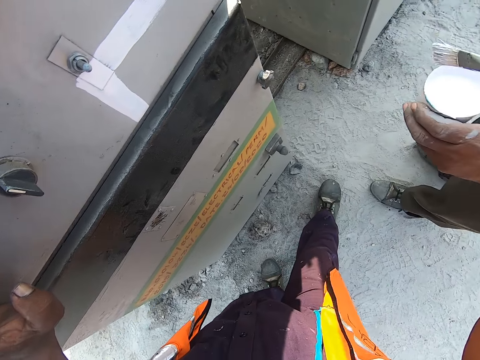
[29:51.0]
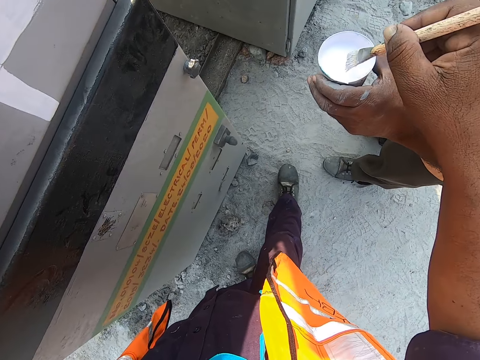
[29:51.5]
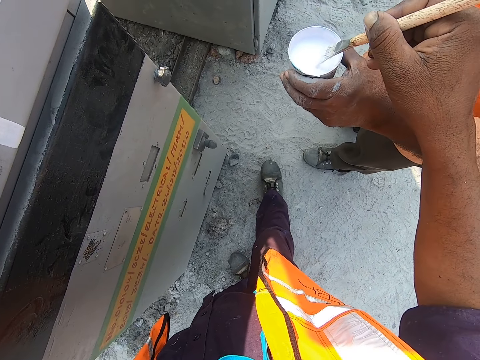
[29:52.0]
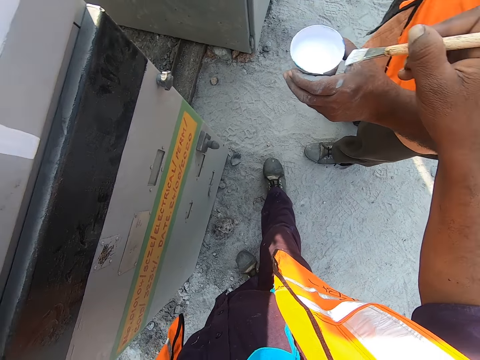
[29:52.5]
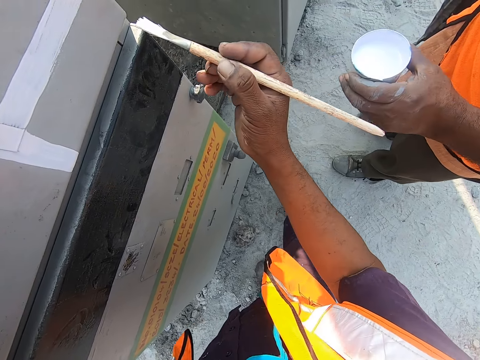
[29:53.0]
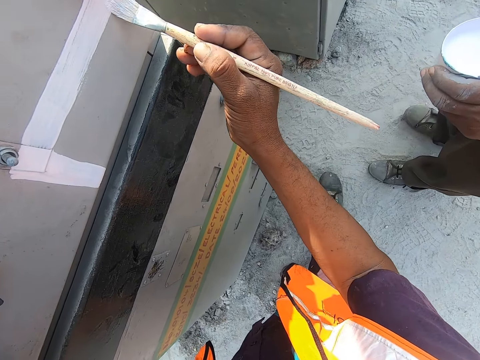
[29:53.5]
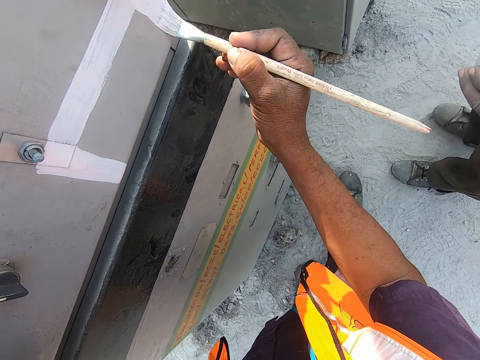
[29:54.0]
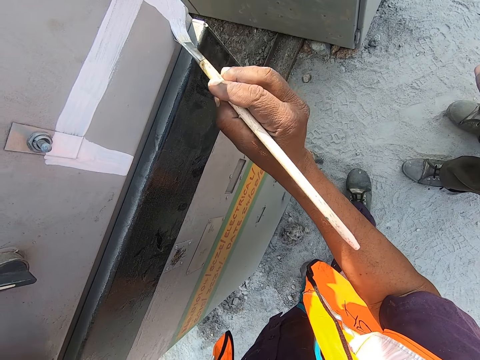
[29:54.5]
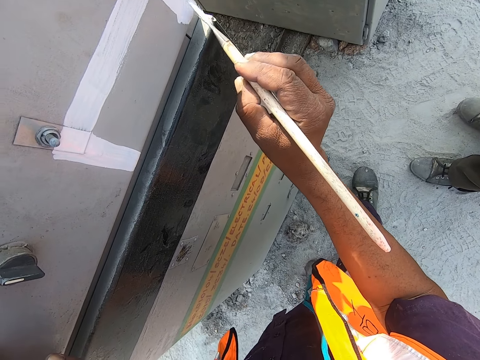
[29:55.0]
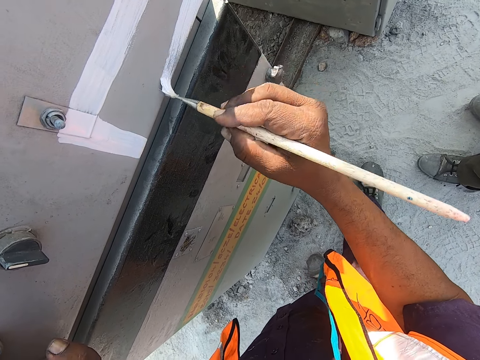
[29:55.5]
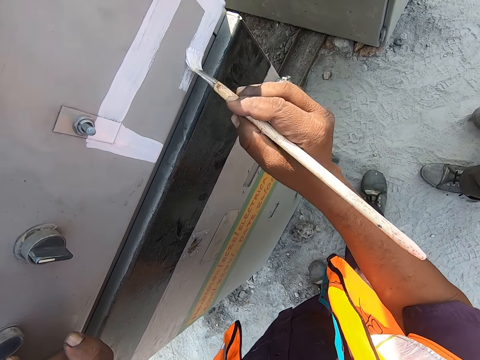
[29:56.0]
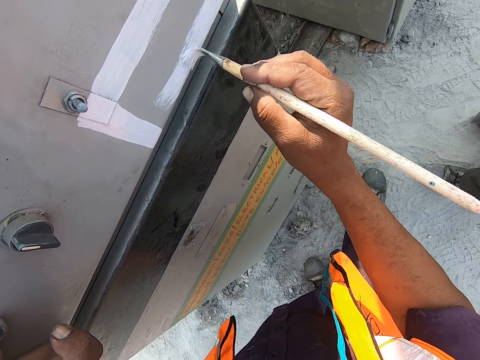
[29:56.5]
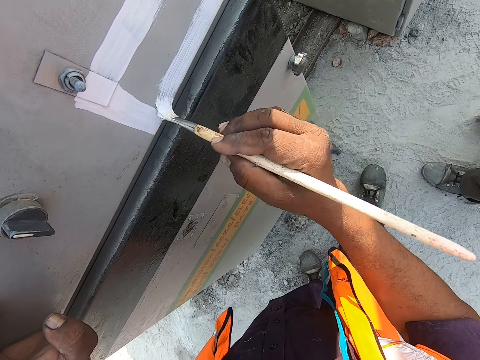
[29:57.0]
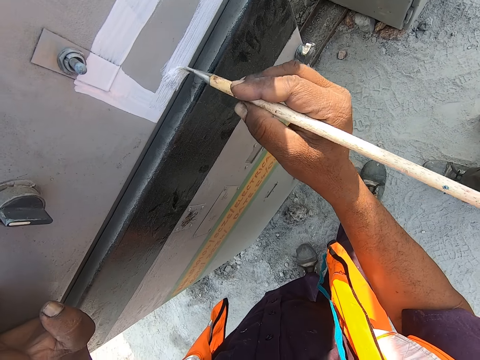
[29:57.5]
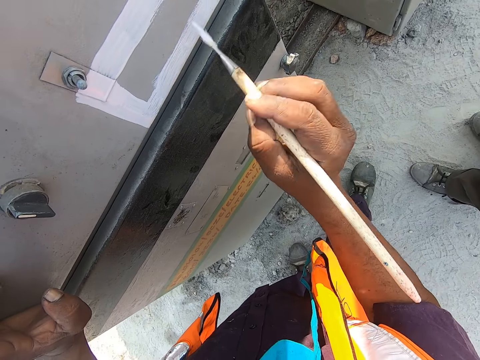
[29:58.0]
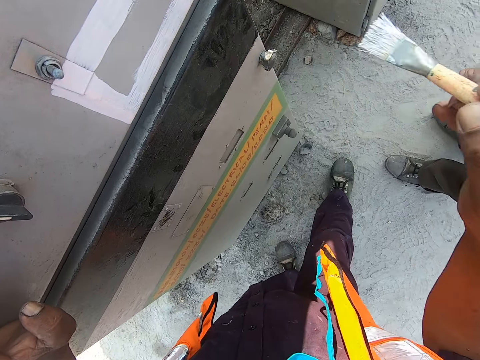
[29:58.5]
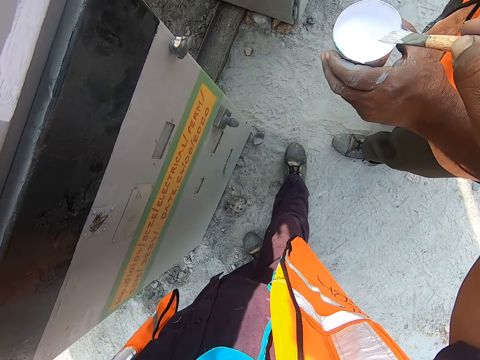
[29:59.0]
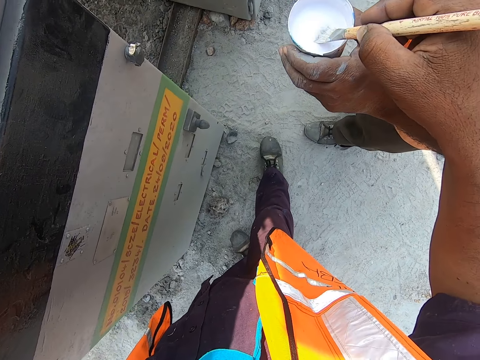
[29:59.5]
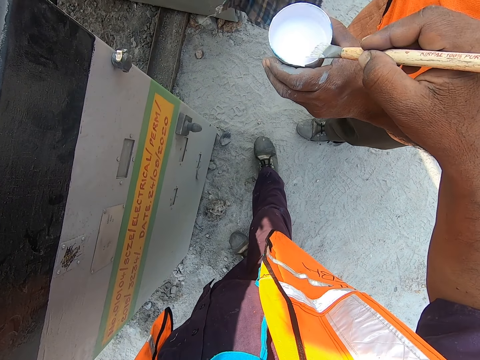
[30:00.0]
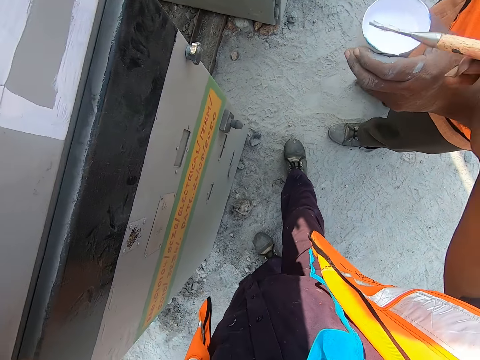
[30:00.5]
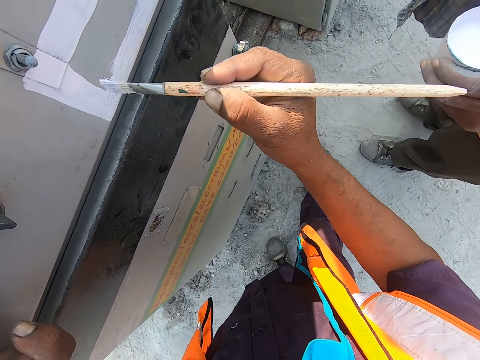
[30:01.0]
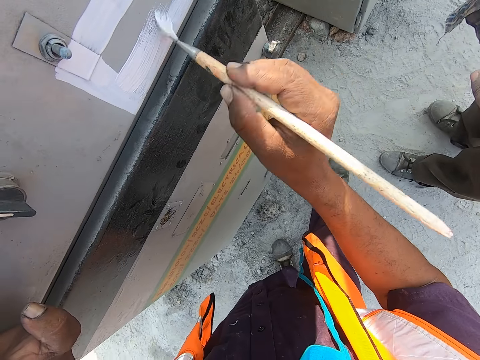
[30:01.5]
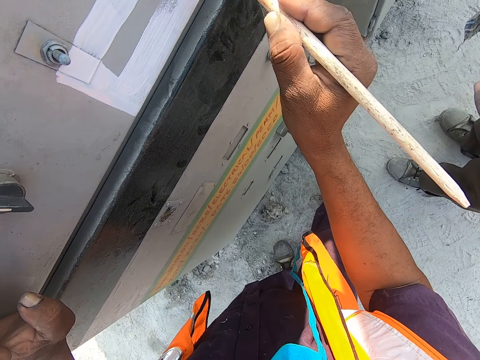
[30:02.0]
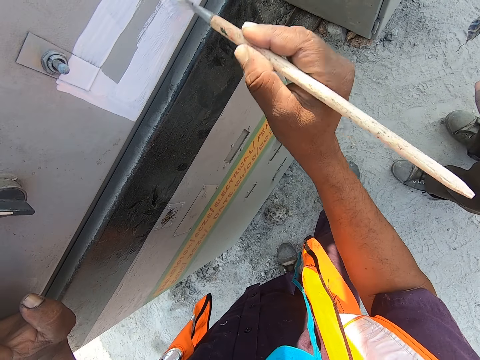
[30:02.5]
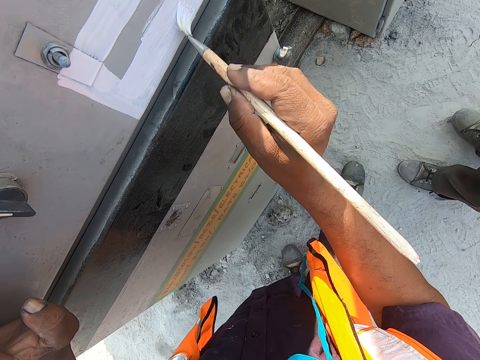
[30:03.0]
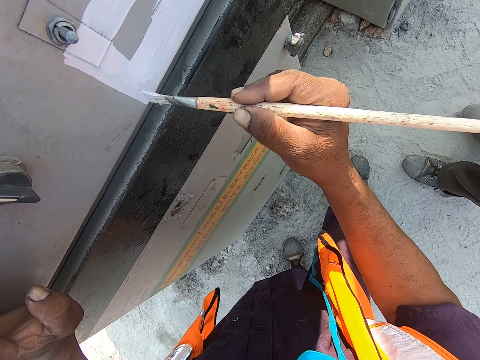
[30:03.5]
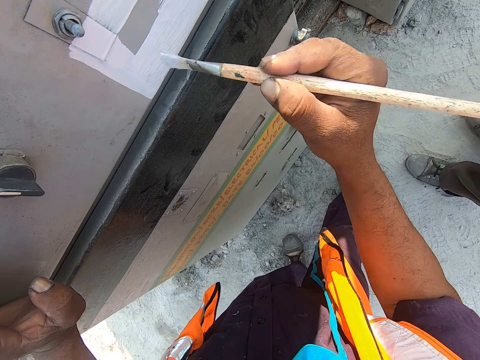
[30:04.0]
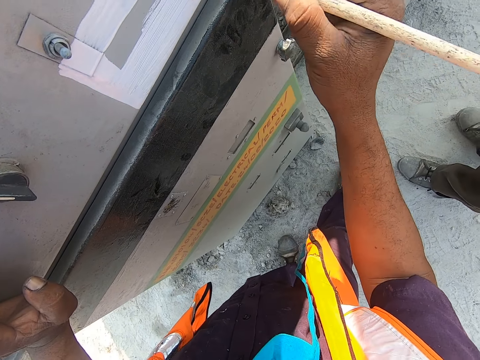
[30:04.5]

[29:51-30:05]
The camera wearer scoops paint. They put the paint brush in the paint container. They apply paint on the machine. They interact with a man. They scoop paint. They apply paint on the machine.

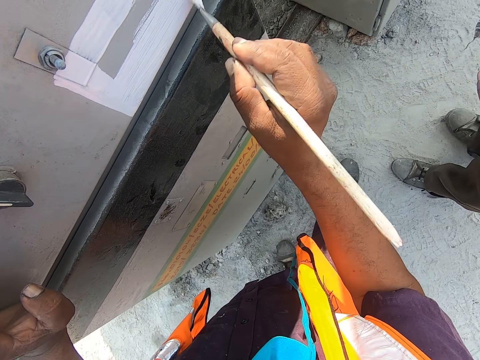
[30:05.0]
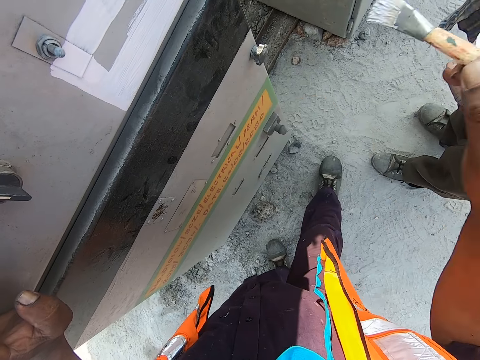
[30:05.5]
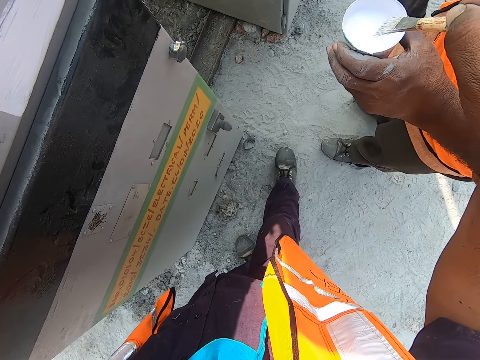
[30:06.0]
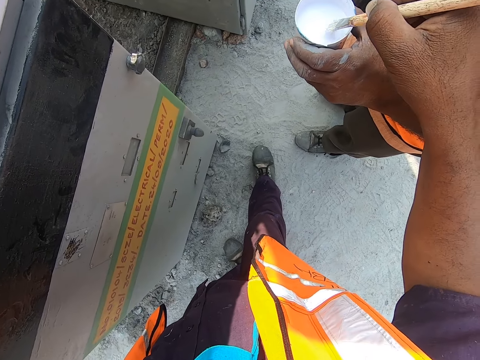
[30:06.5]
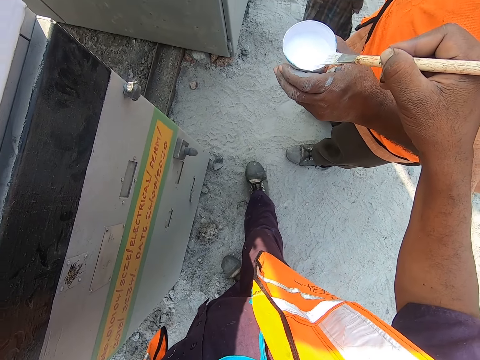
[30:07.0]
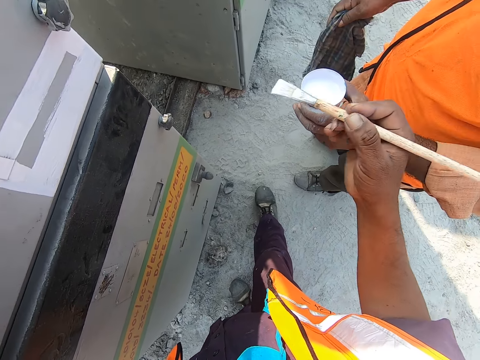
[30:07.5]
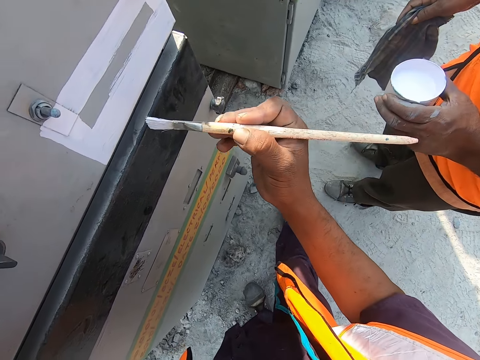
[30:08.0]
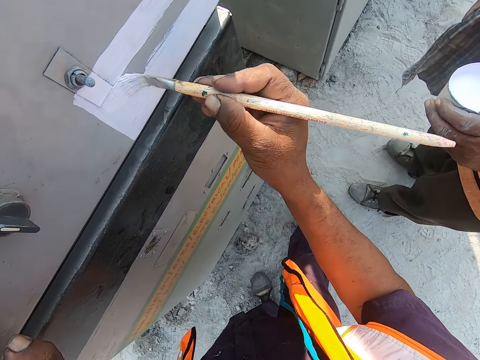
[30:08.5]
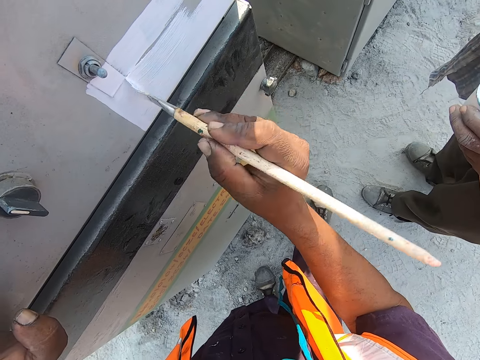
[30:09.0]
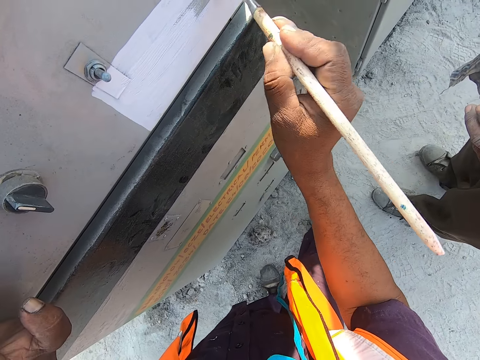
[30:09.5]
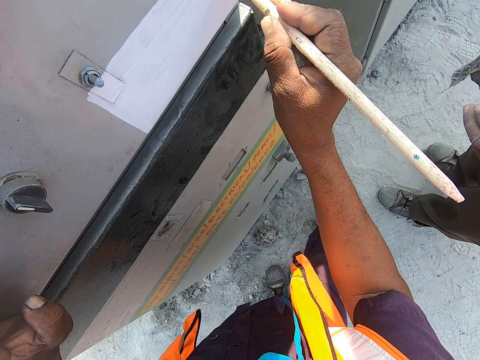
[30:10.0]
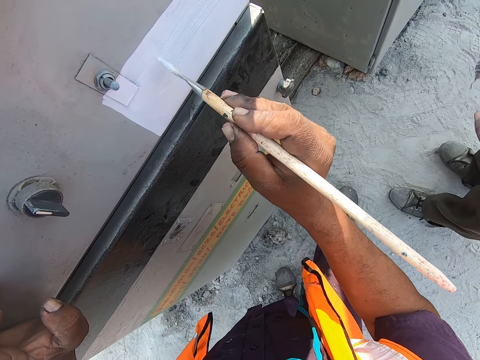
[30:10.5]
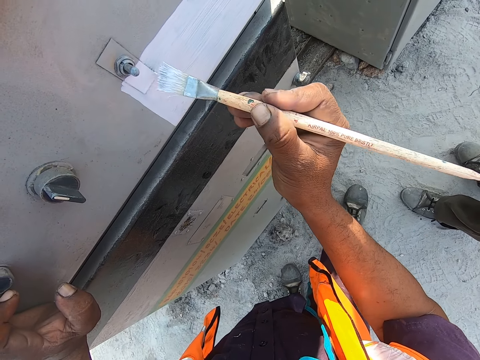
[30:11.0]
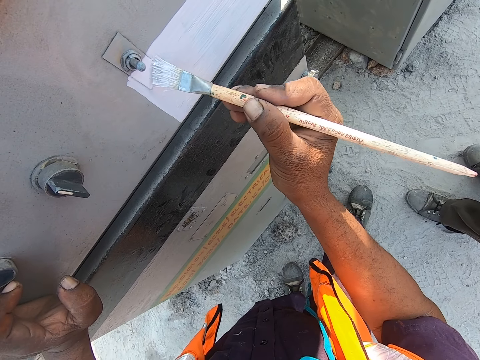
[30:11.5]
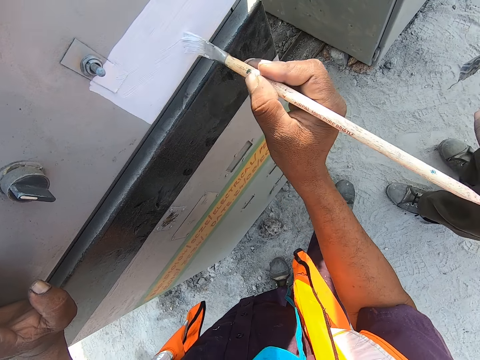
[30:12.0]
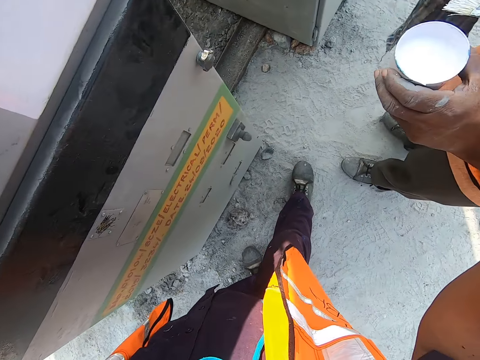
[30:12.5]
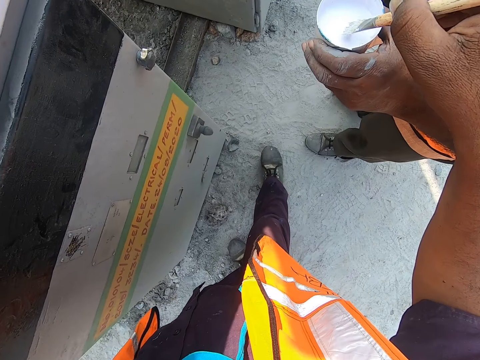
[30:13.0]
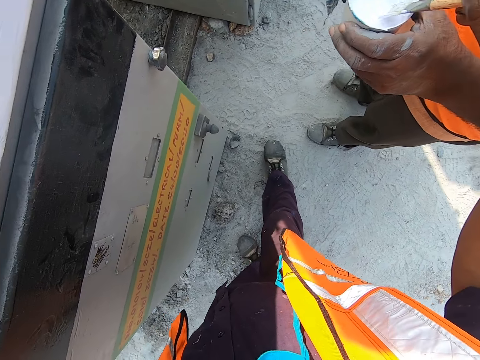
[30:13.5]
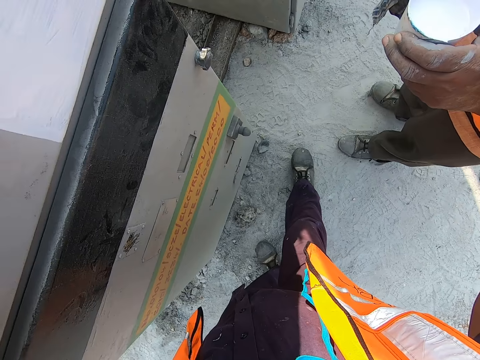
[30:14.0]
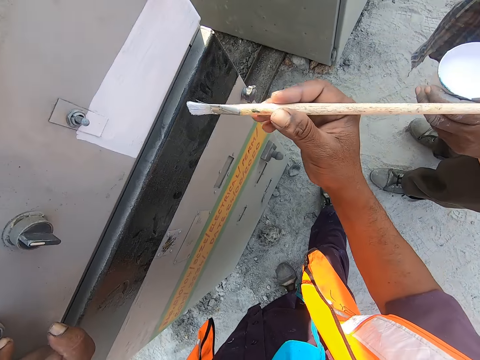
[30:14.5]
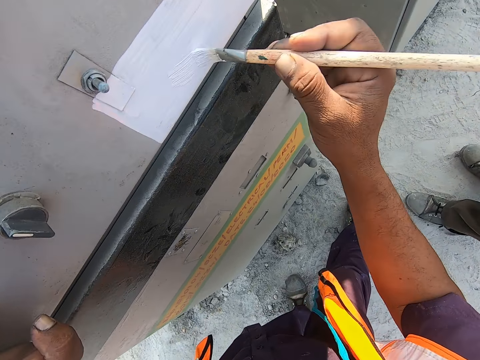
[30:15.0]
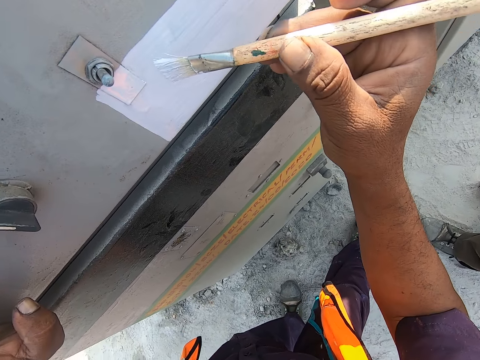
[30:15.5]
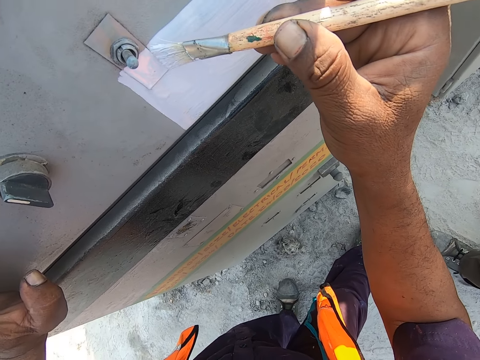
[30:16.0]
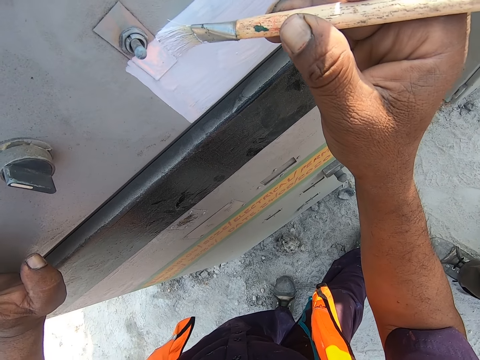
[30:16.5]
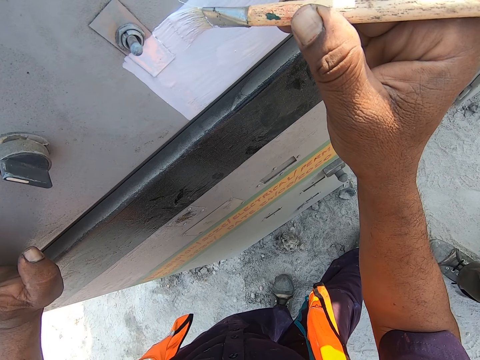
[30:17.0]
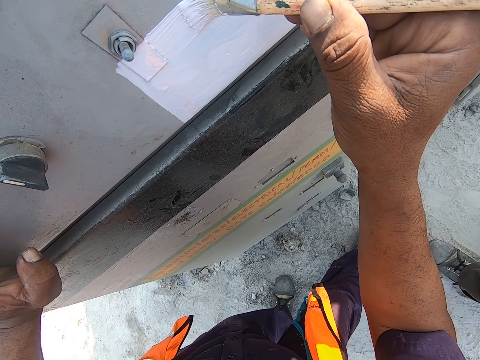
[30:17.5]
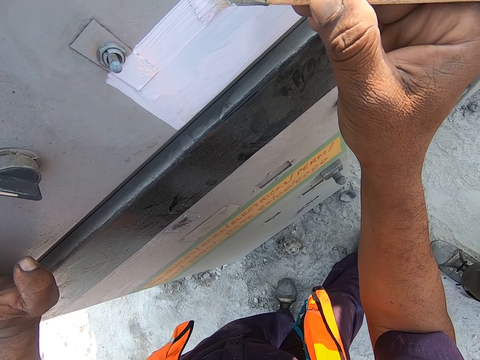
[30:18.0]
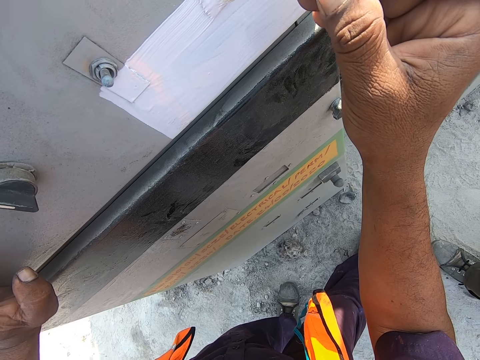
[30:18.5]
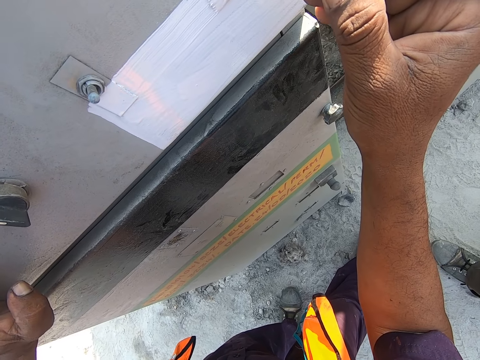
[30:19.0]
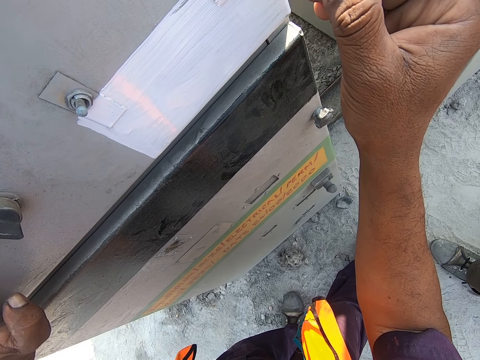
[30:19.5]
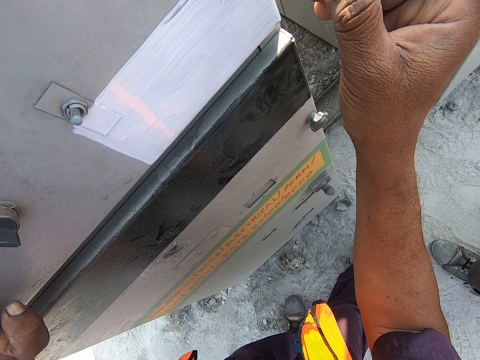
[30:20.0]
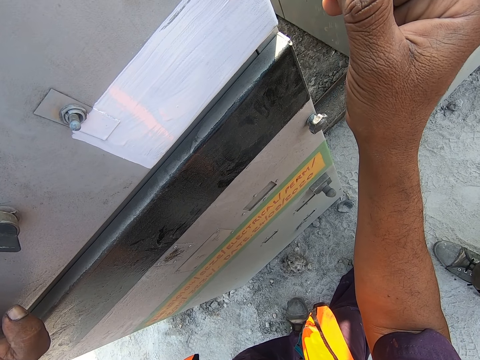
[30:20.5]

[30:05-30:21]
The camera wearer scoops paint. They put the paint brush in the paint container. They apply paint on the machine. They scoop paint. They dip the paint brush in the paint container. They apply paint on the machine.
